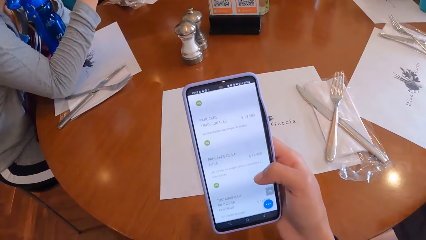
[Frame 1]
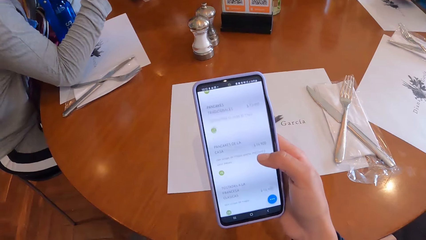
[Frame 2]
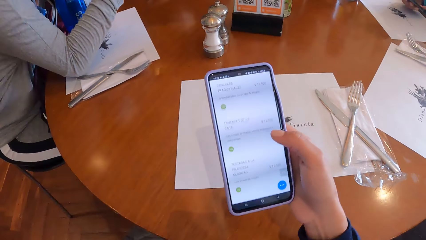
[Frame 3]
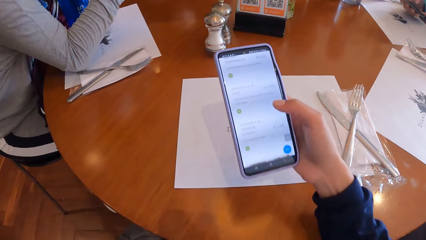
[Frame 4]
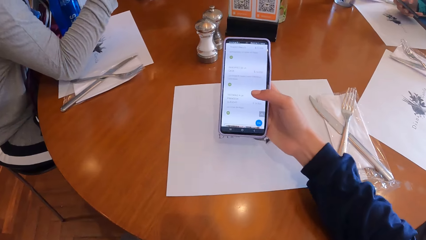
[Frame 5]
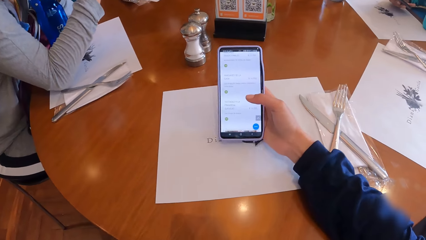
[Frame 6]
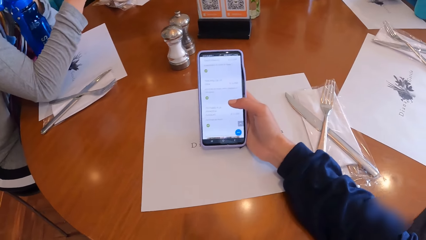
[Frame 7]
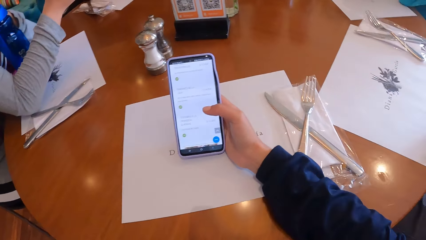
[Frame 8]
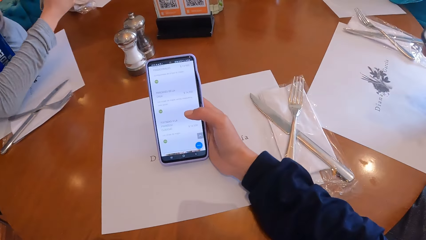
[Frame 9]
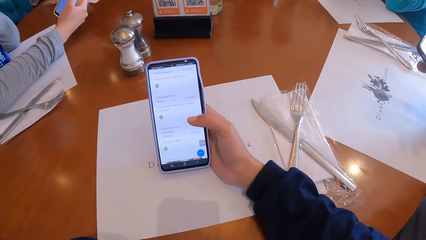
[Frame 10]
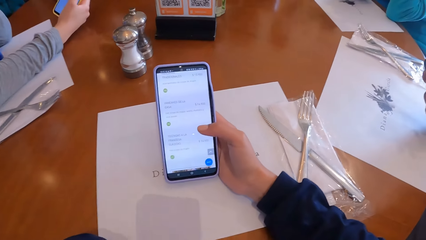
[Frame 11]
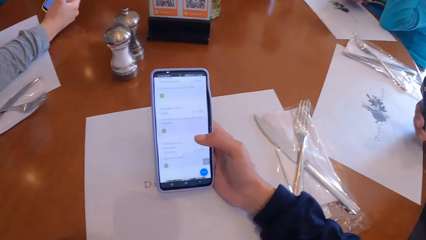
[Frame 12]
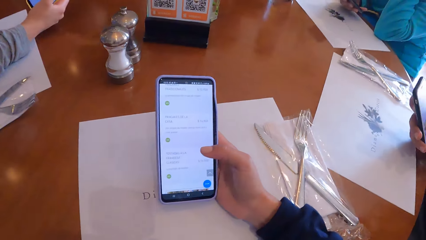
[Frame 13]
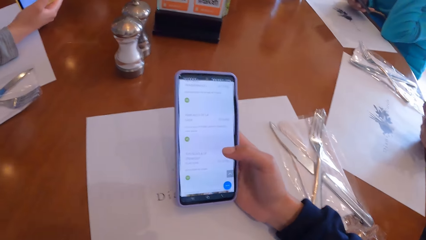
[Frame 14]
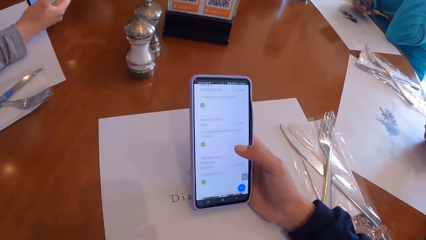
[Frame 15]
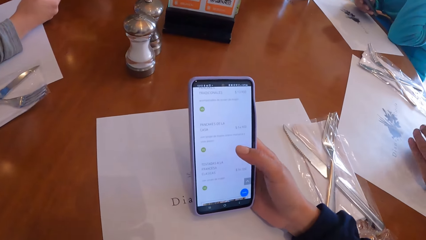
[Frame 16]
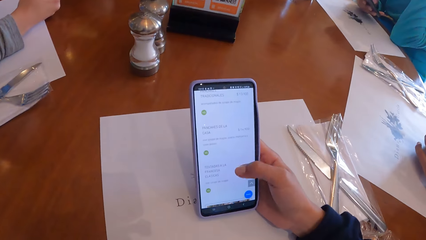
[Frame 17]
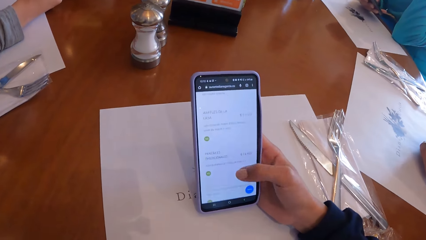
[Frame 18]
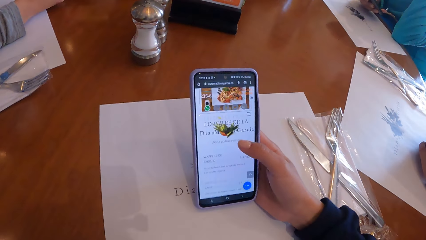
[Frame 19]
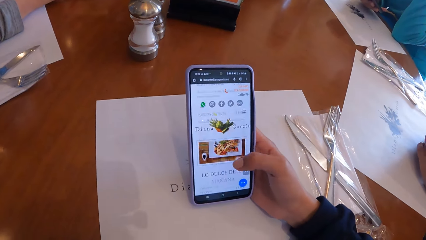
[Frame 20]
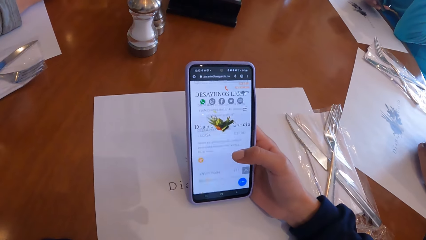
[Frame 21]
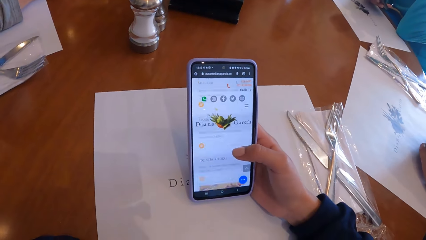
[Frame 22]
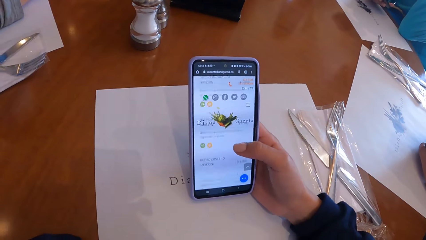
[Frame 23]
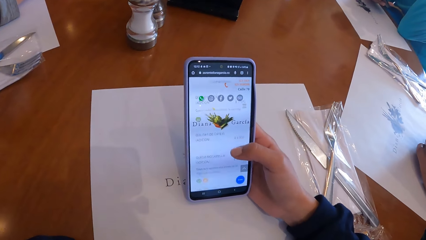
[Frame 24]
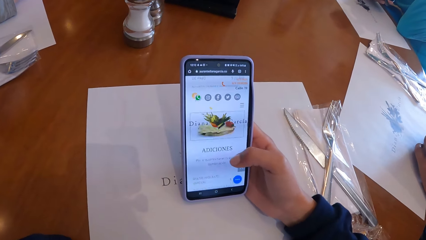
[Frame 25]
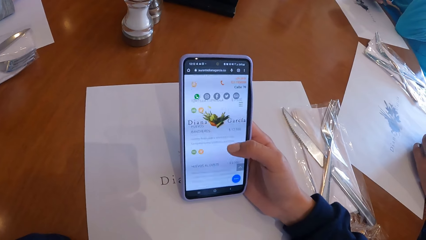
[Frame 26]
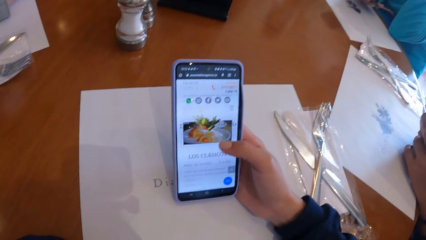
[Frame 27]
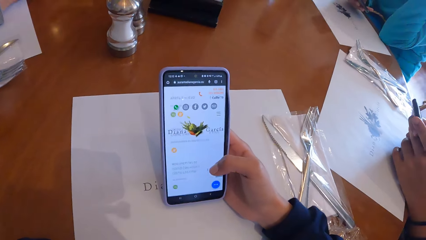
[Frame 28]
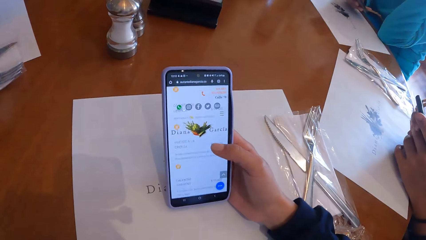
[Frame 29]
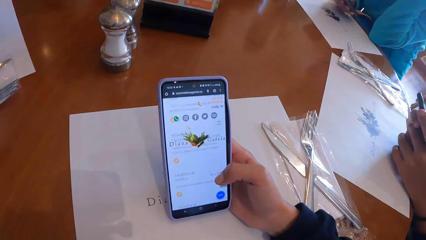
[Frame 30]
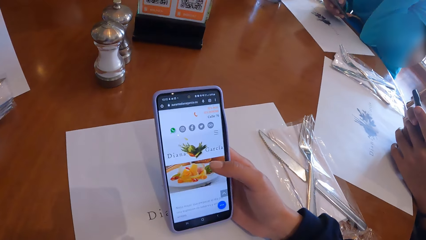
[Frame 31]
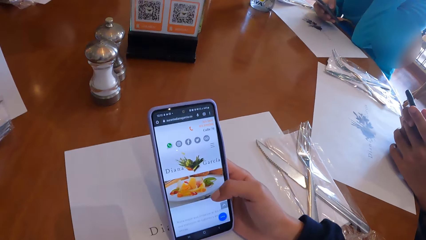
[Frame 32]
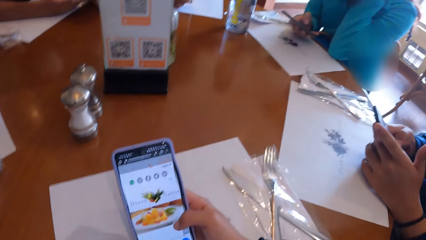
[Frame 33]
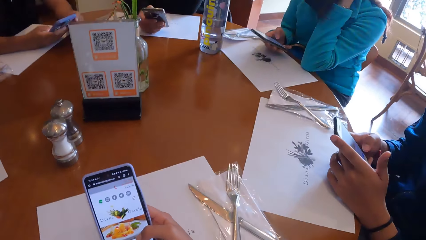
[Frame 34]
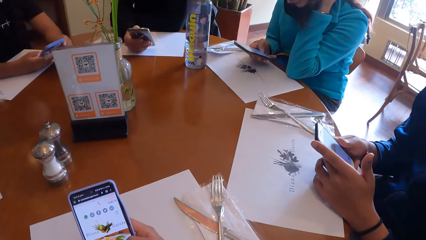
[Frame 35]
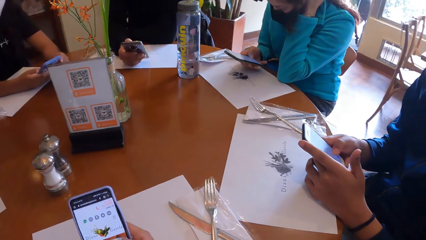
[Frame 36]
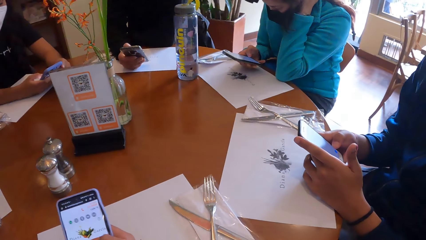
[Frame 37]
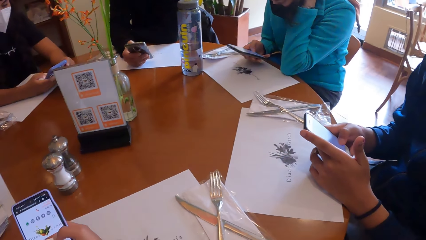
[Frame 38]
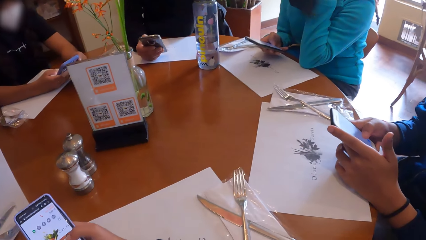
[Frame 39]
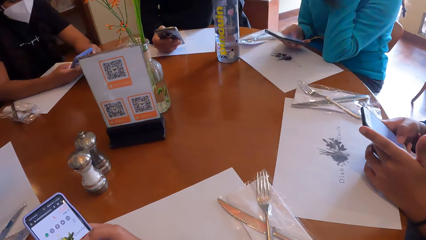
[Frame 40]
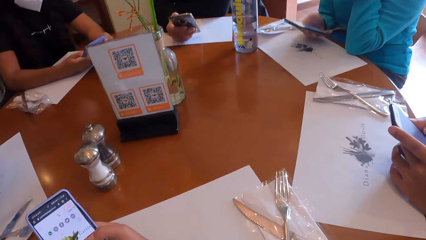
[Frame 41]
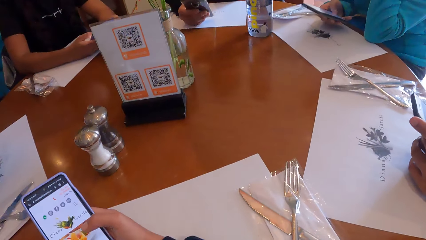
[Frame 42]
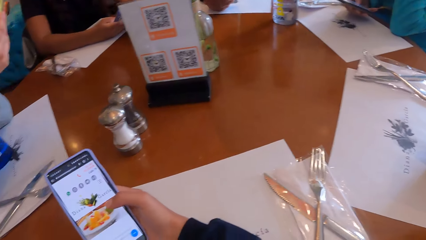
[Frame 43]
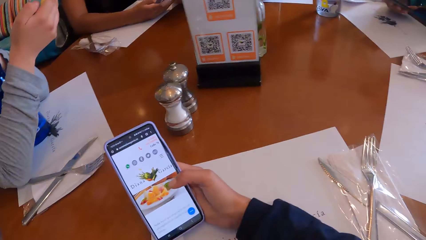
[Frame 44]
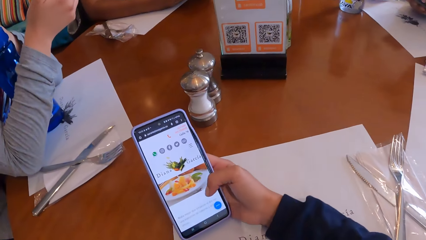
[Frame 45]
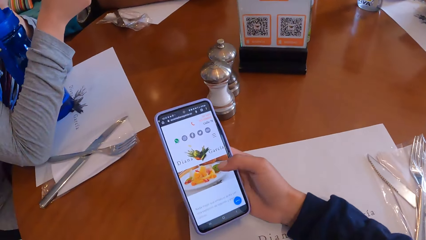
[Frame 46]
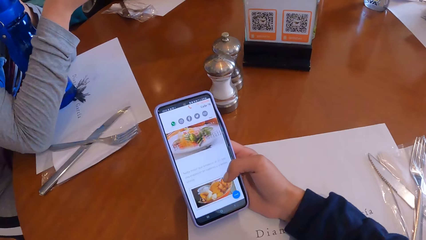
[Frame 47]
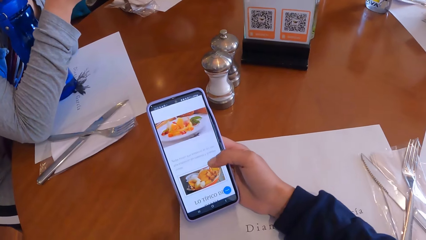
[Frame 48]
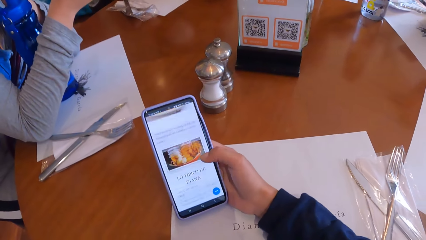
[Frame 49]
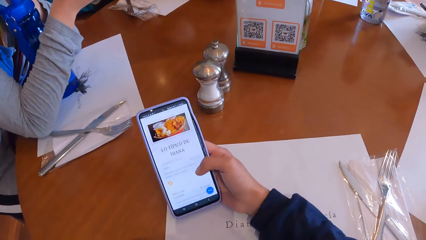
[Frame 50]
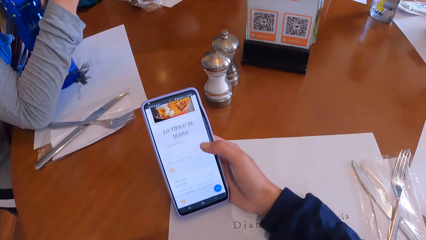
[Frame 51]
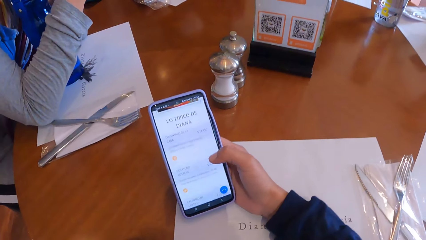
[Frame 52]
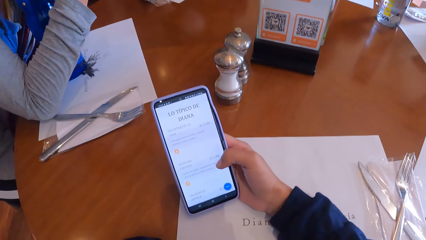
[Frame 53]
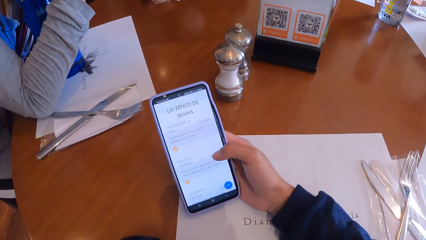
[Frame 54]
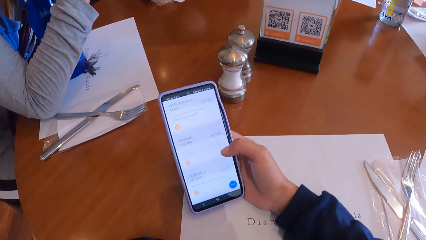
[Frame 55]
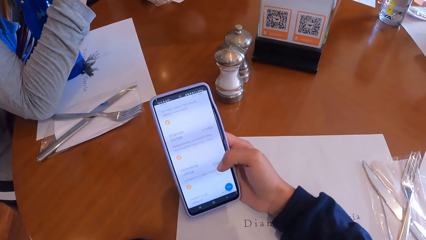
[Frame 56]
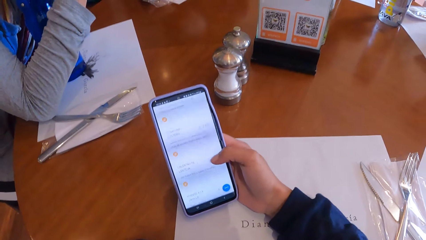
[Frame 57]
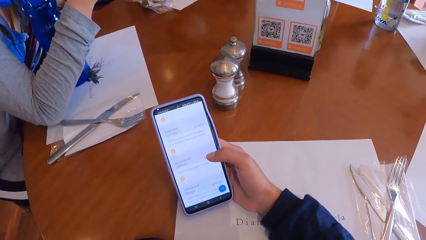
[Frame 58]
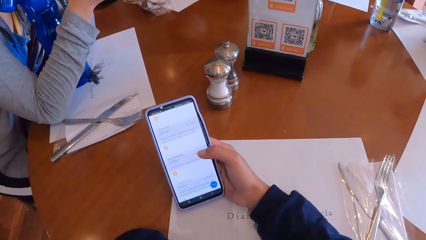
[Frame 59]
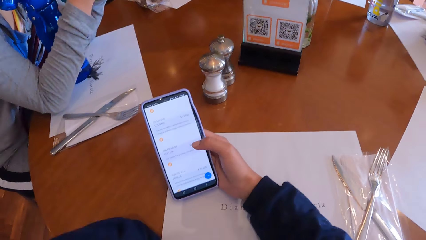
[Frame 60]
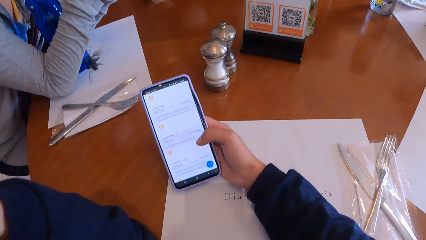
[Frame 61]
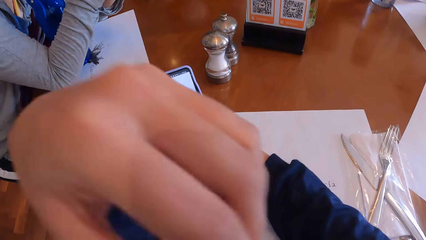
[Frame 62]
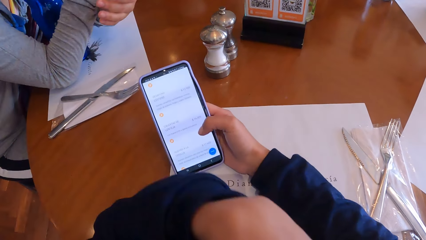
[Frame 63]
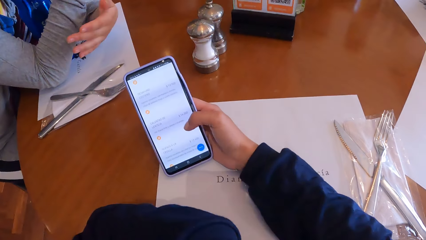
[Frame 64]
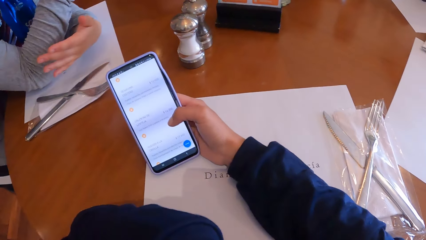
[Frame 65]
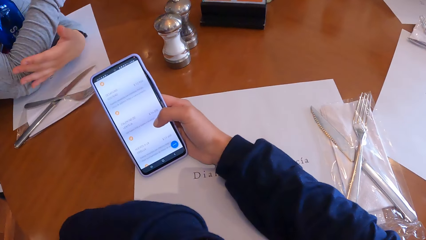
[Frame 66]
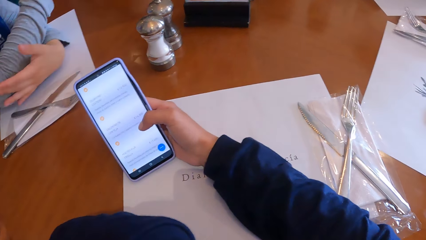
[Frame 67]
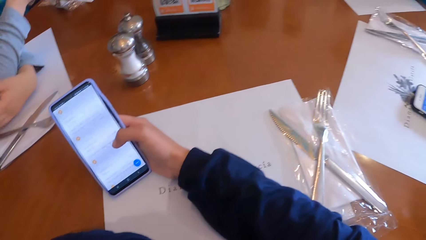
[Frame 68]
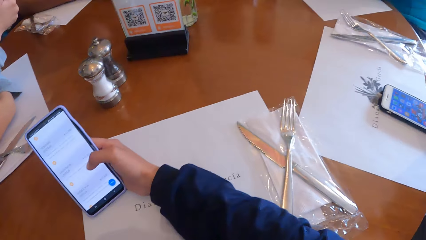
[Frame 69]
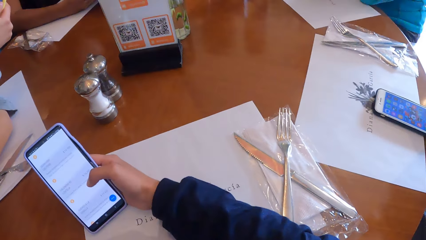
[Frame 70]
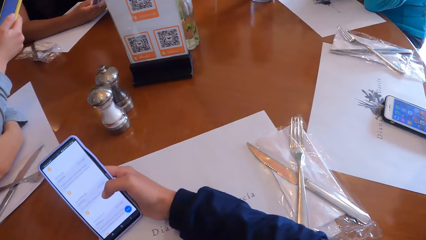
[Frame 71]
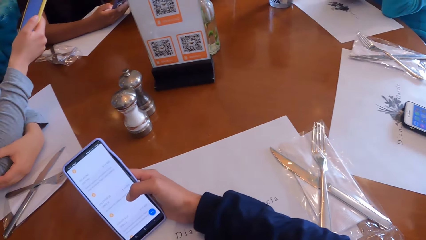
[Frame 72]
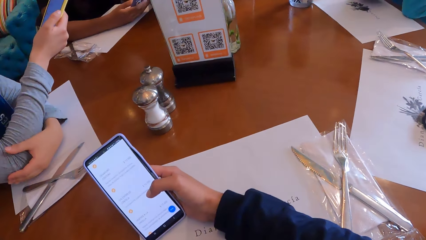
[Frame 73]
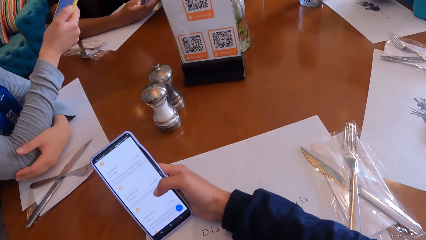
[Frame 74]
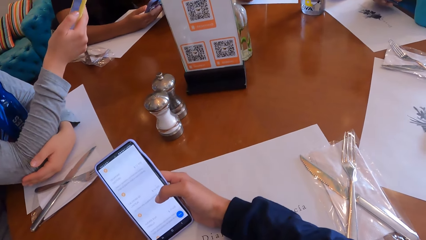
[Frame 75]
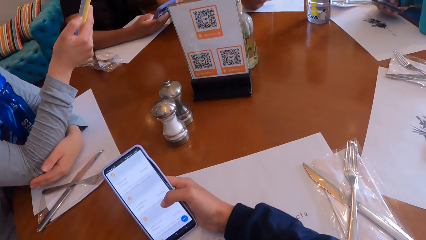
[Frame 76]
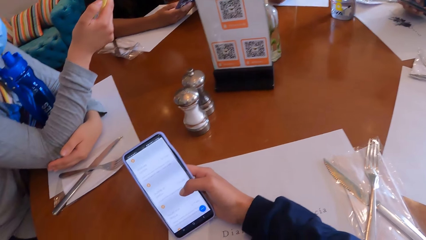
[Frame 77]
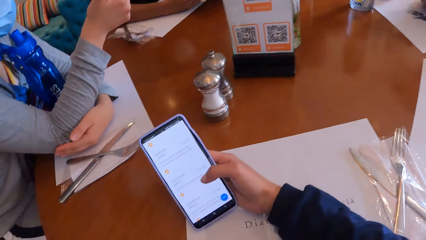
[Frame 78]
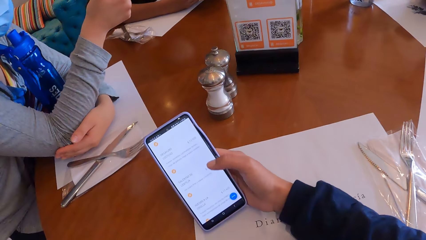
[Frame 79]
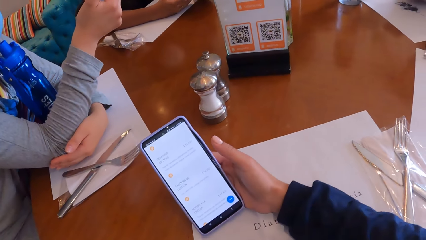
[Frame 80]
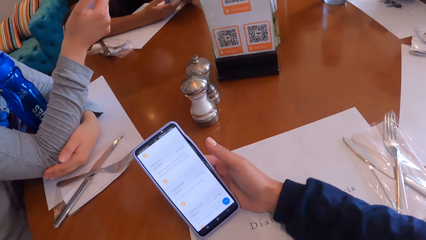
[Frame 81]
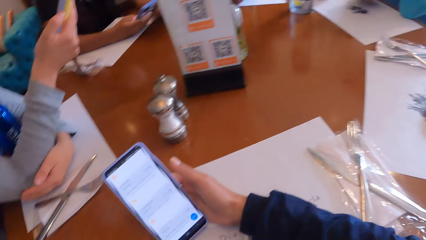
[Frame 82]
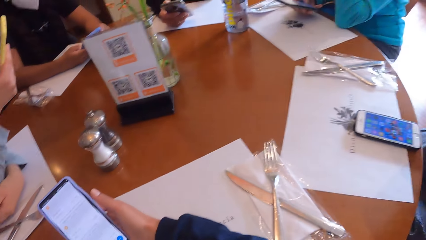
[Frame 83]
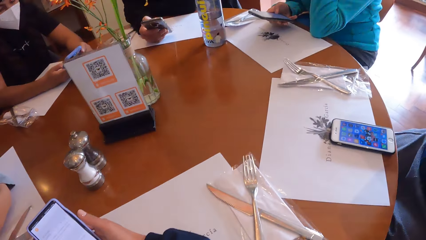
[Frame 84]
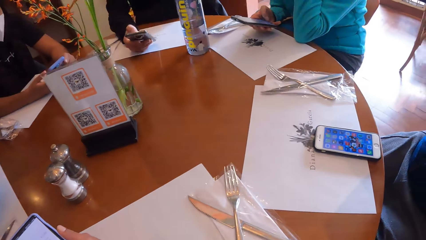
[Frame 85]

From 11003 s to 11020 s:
The camera wearer scrolls through the phone with their right hand on the table. They hold the phone on the table. They use the phone. They look at a woman. They use the phone. They touch their face. Another woman converses with the camera wearer.
